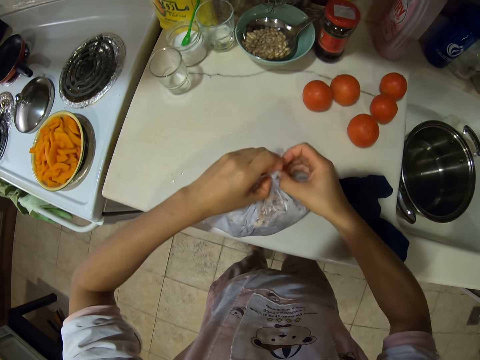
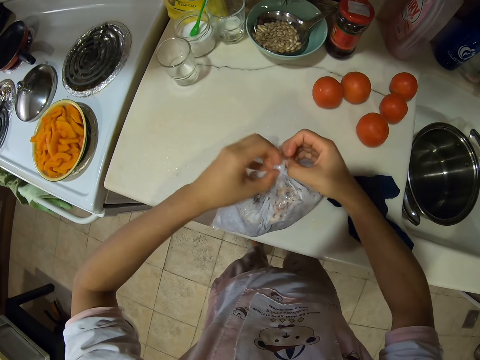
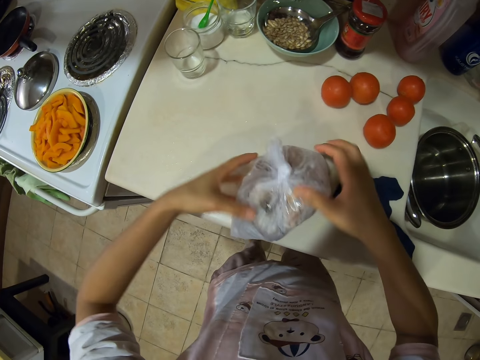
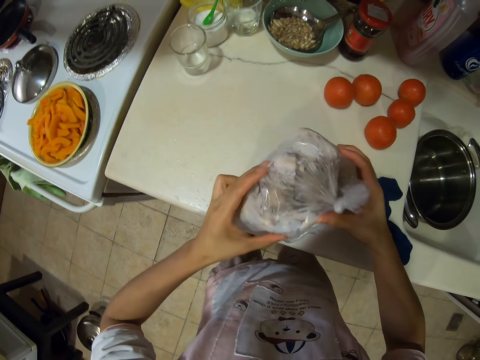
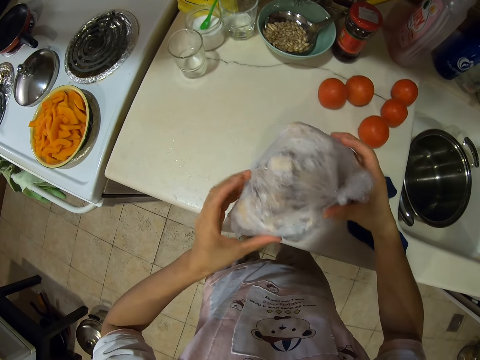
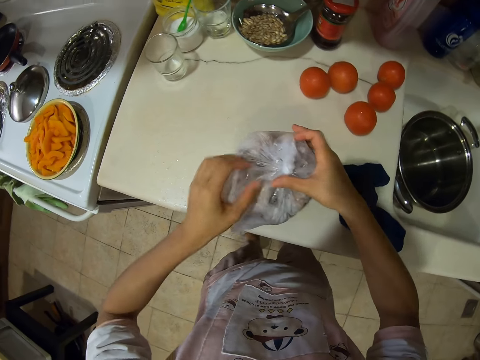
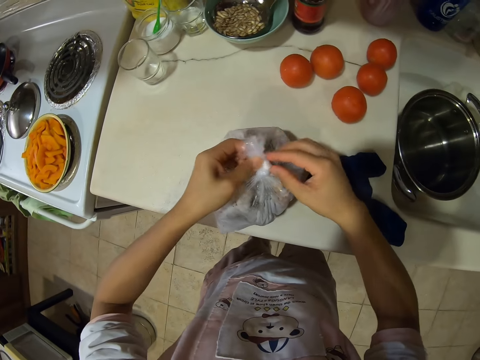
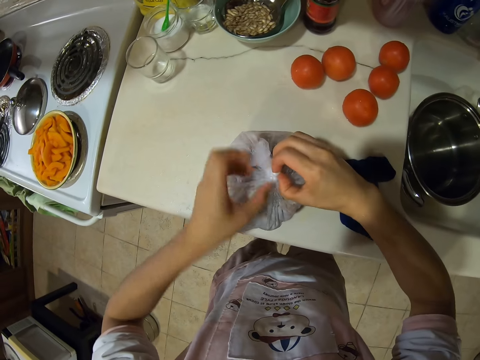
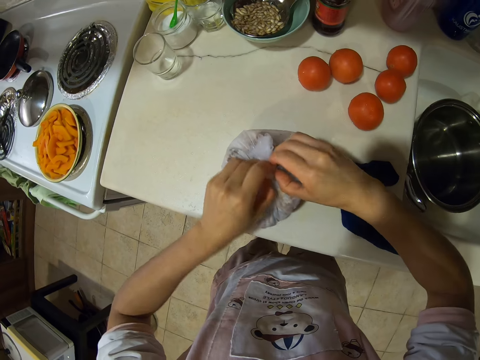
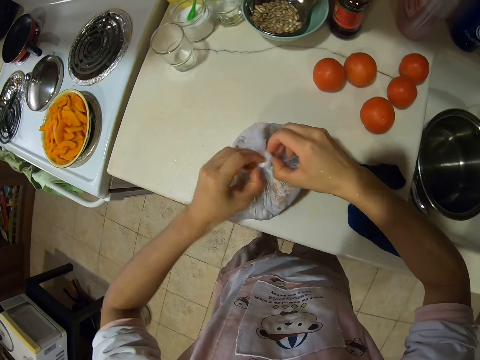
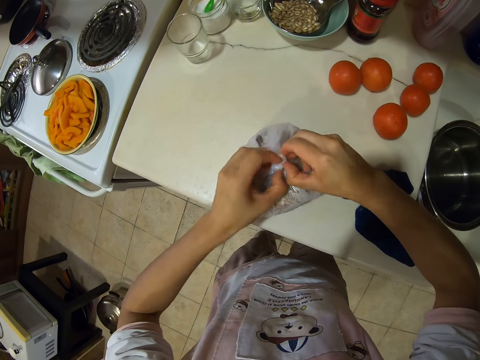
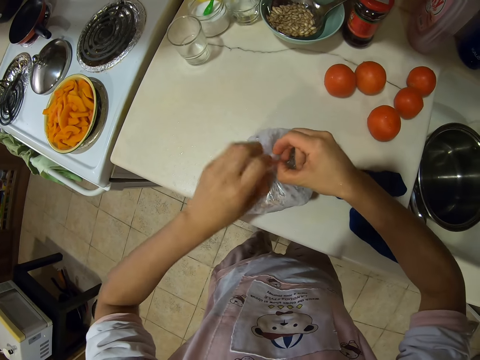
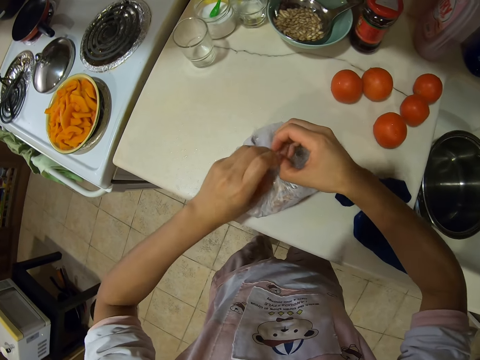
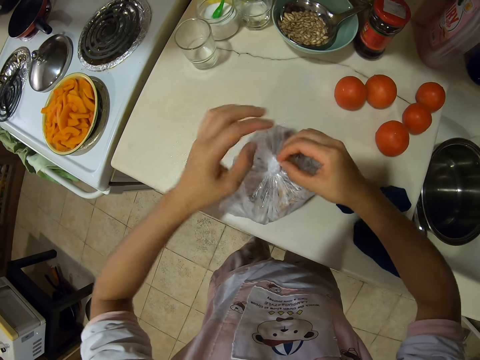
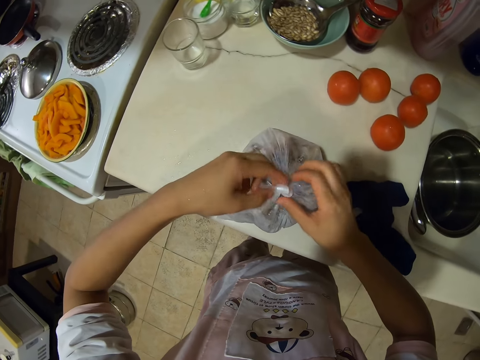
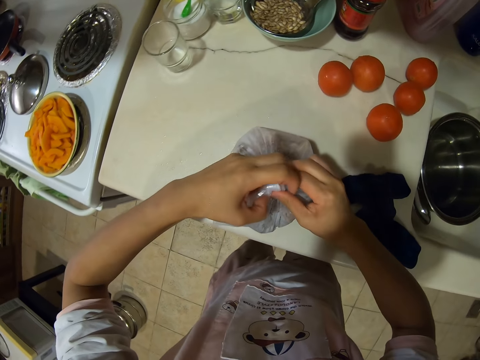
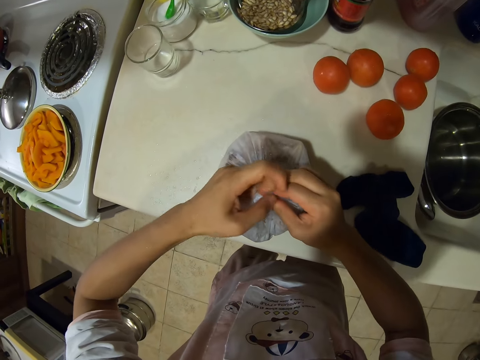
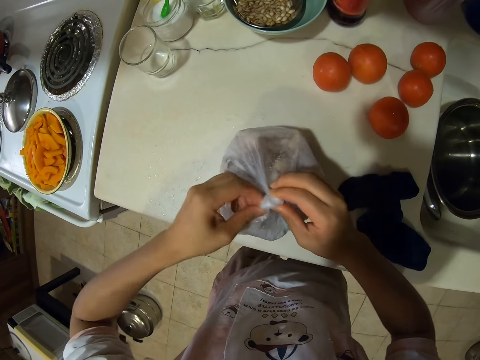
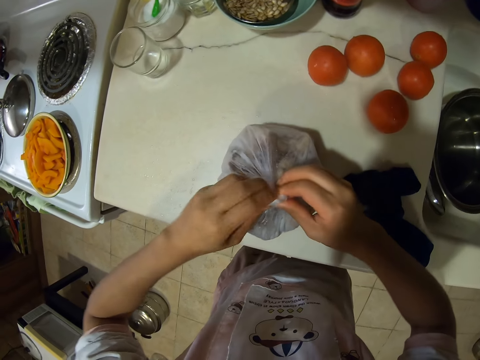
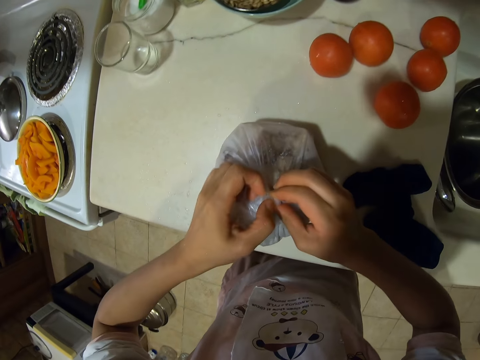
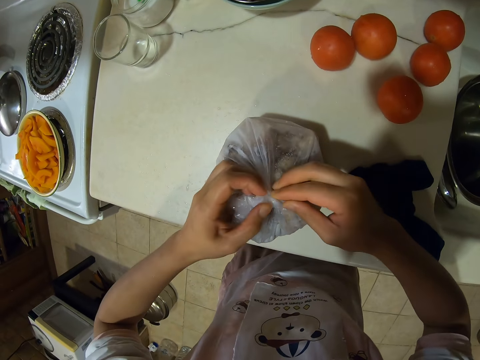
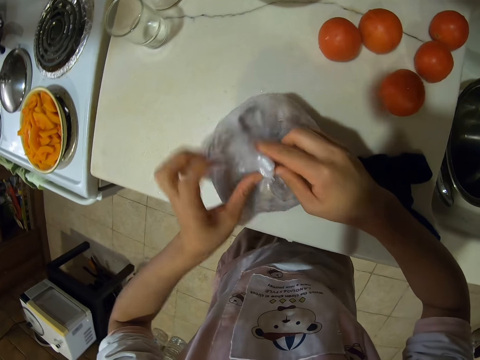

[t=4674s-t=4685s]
The camera wearer tries to open a nylon paper. They lift the nylon paper. They put the nylon paper on the cabinet. They try to open the nylon paper.

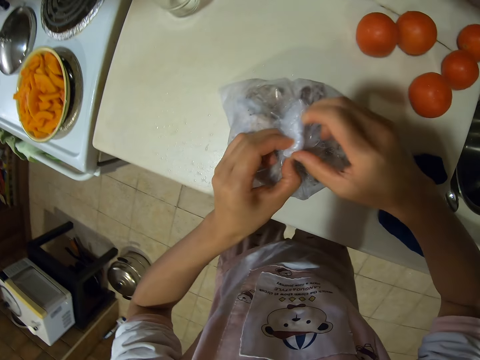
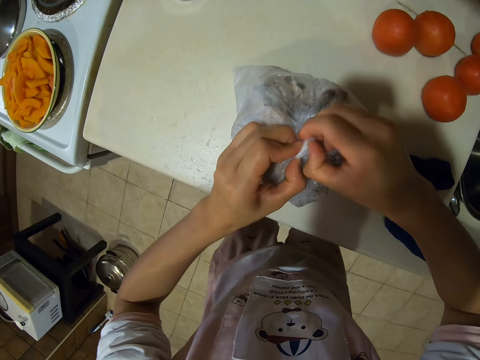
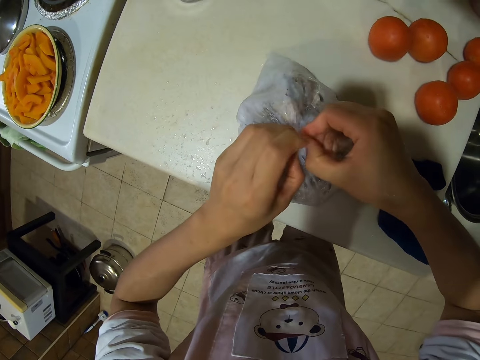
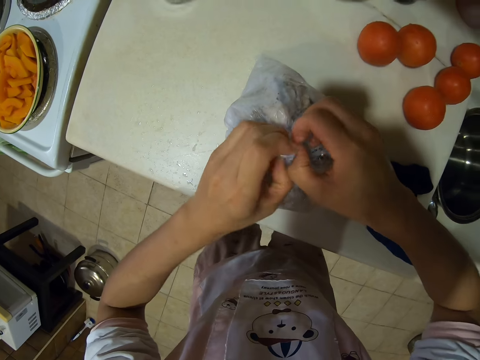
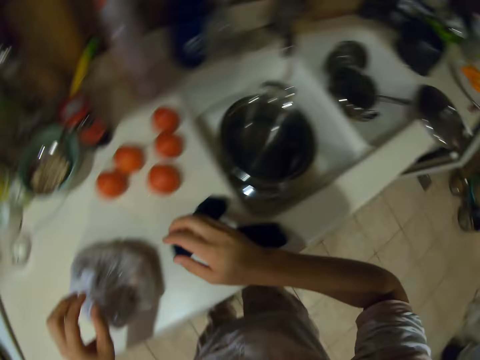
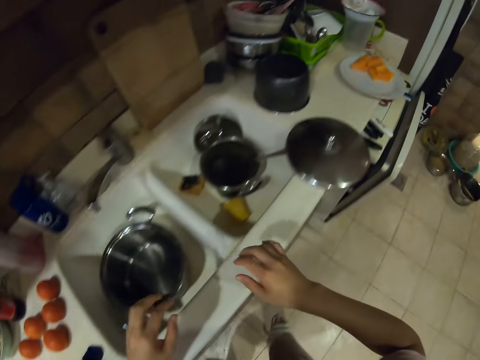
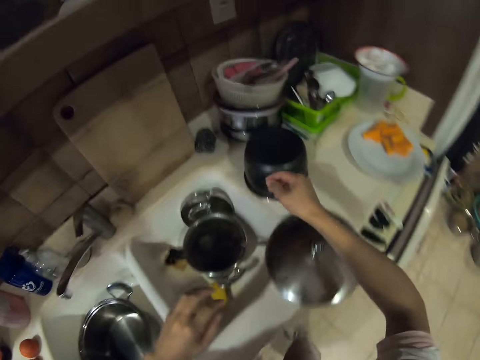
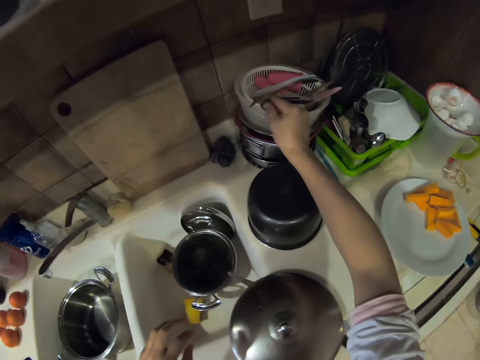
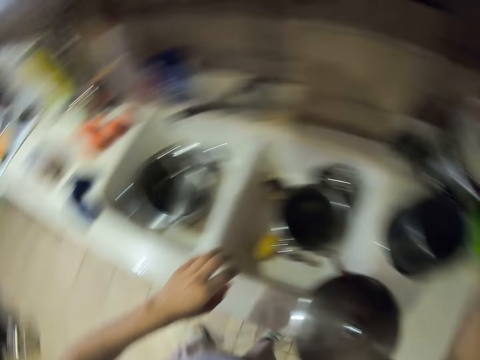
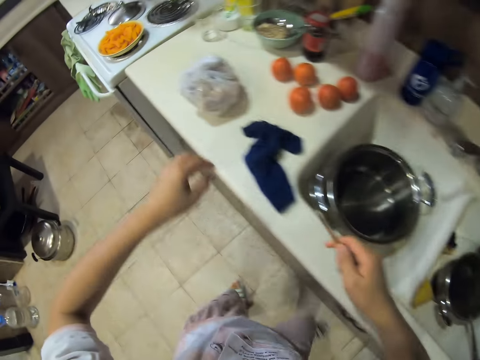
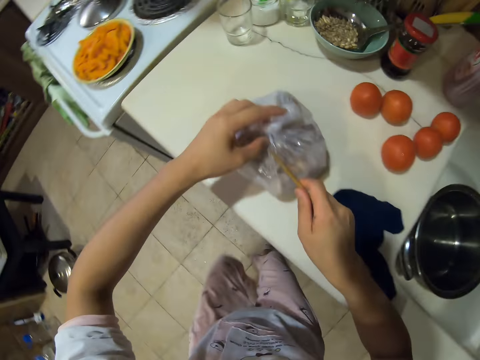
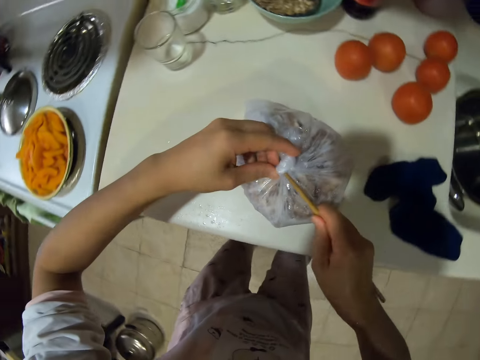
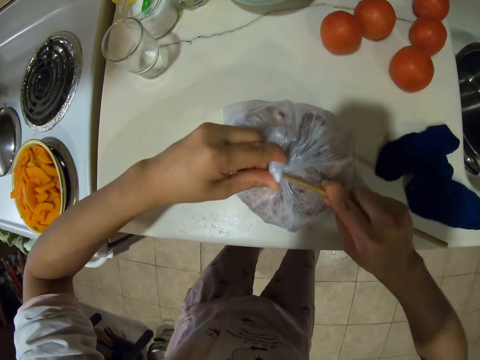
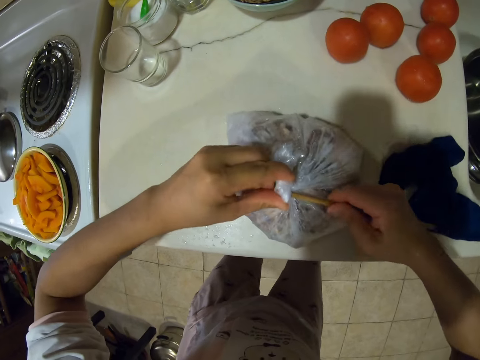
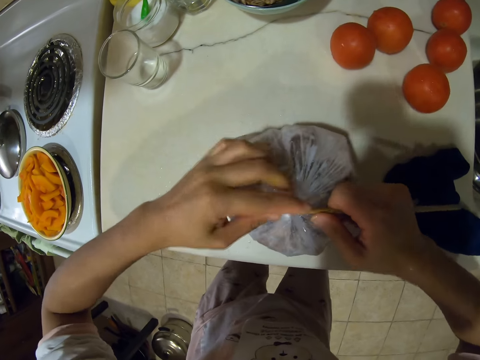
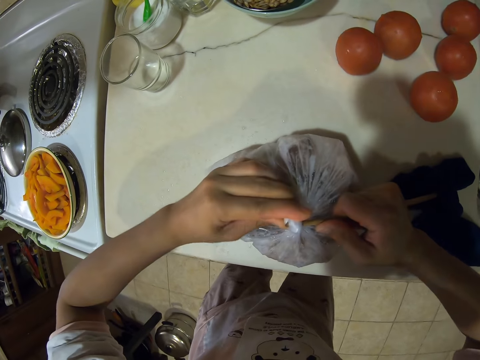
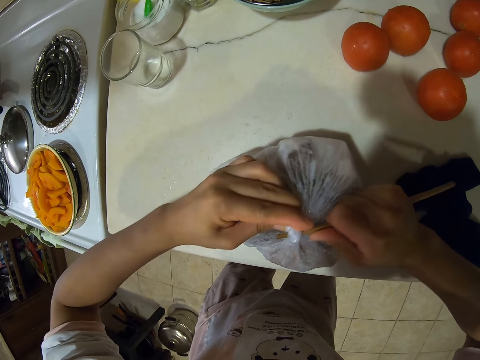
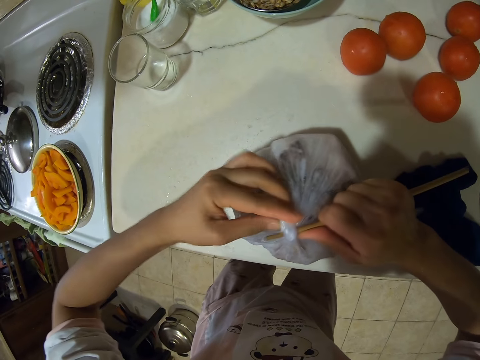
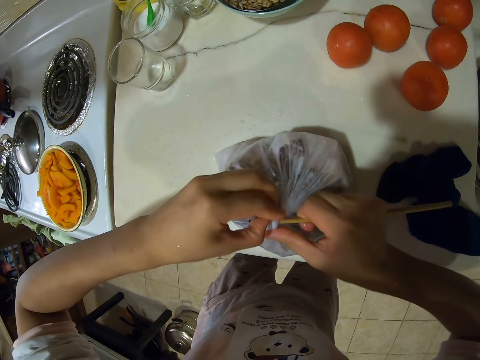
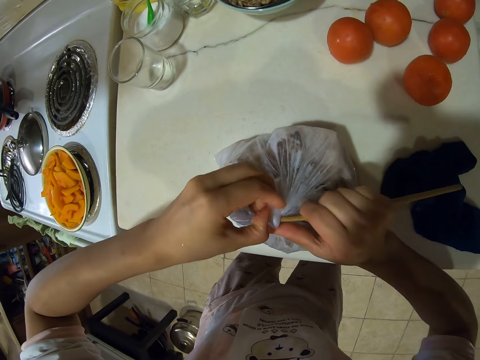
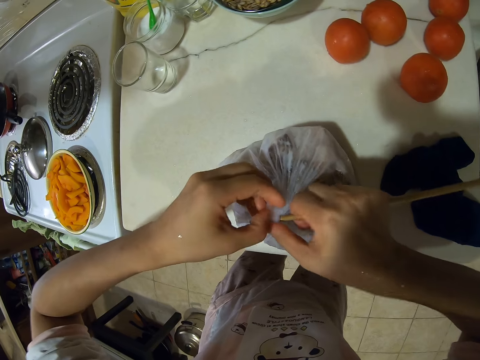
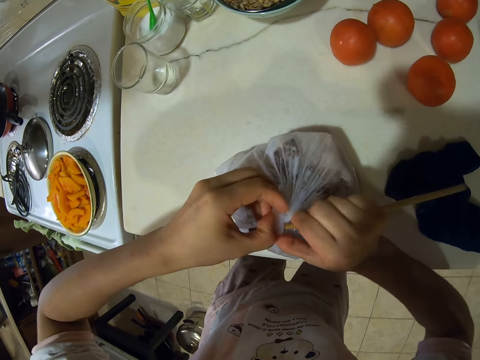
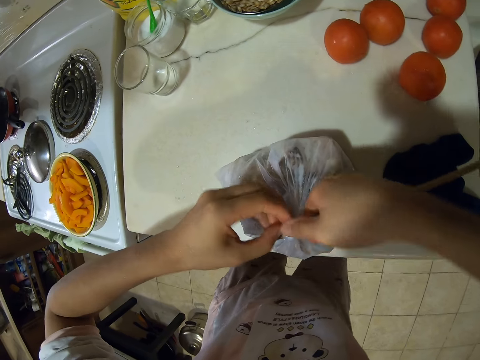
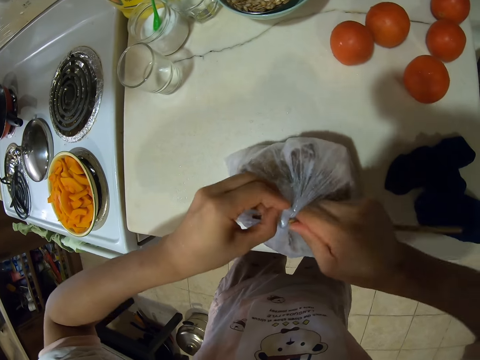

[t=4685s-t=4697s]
The camera wearer walks. They take a chopstick. They insert the chopstick in the nylon paper. They try to open the nylon paper.

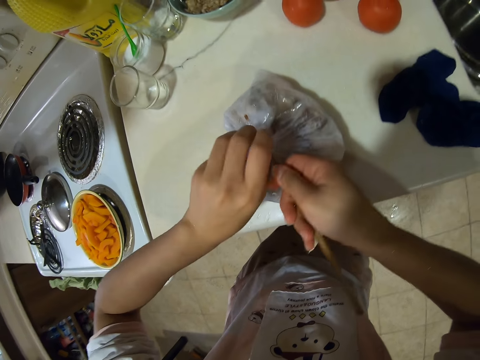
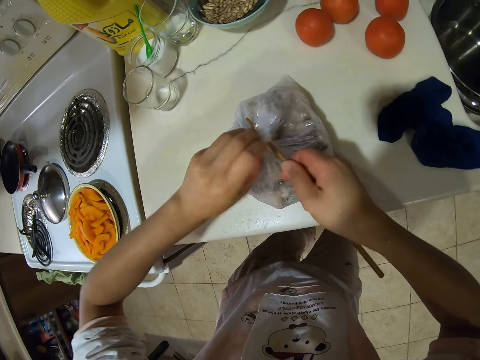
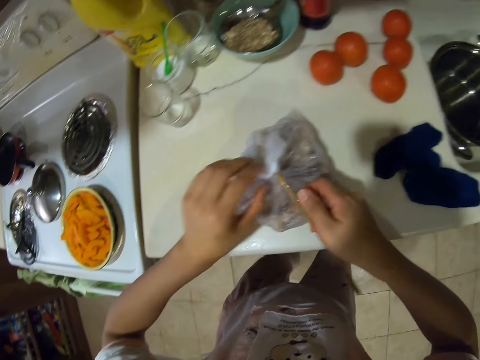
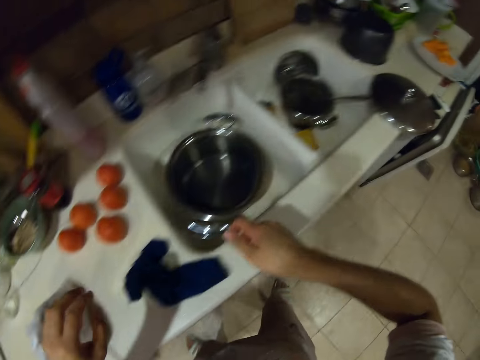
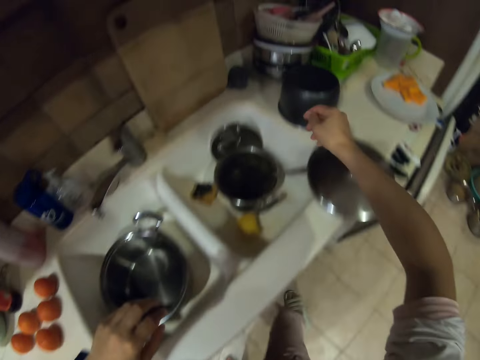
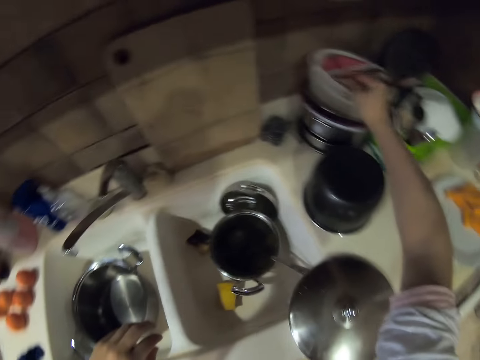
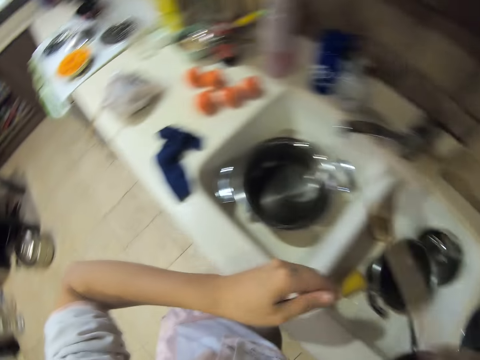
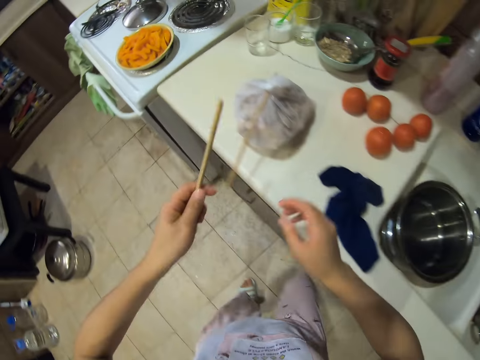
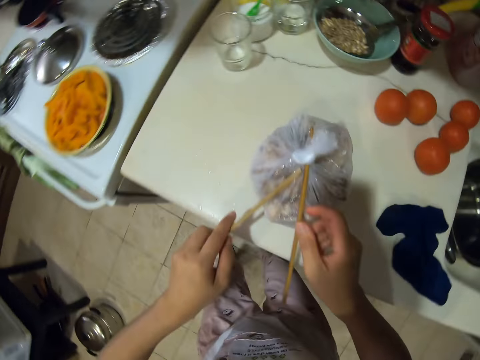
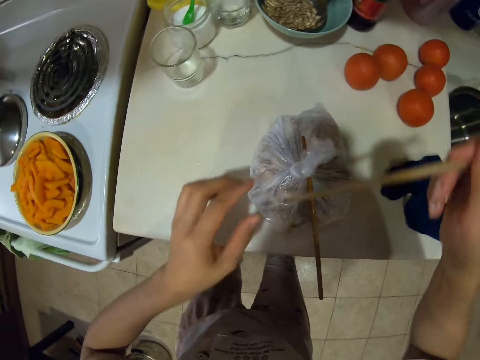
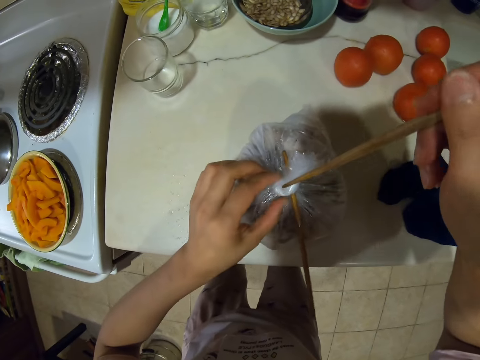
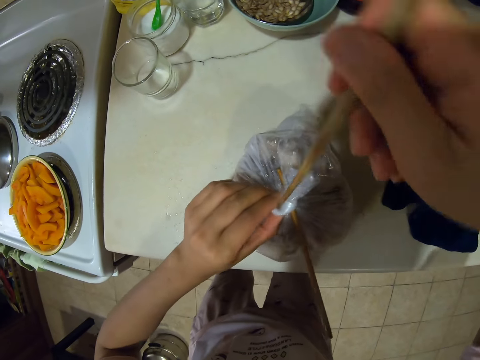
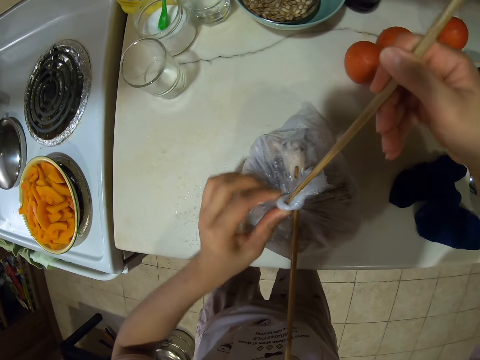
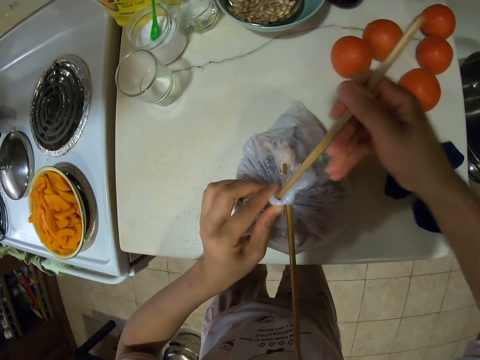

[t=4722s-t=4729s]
The camera wearer walks. They pick up a chopstick to open something.
